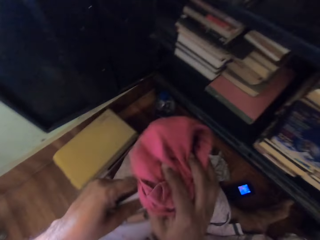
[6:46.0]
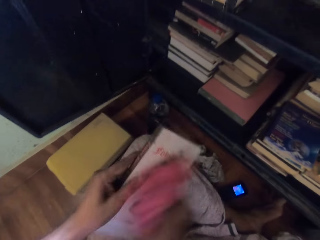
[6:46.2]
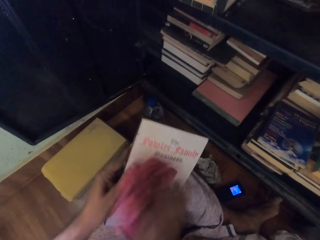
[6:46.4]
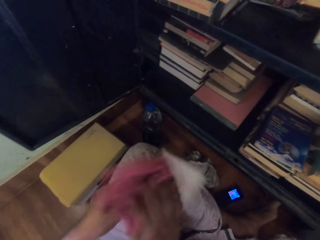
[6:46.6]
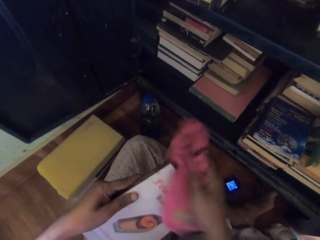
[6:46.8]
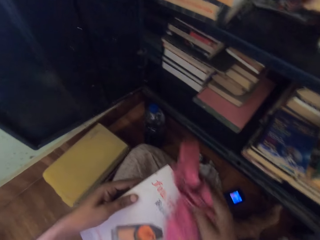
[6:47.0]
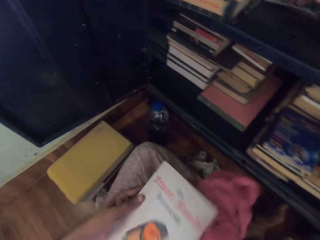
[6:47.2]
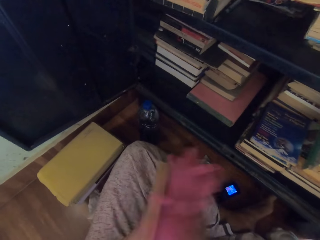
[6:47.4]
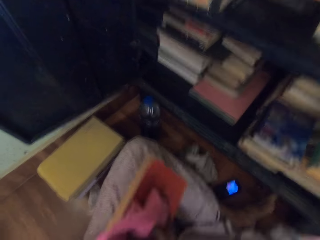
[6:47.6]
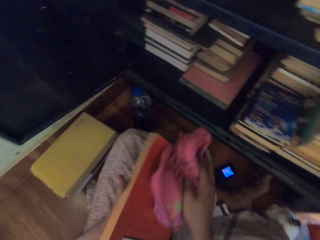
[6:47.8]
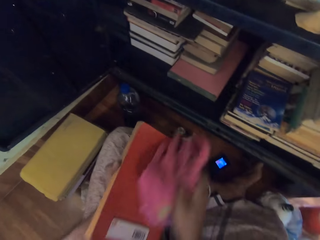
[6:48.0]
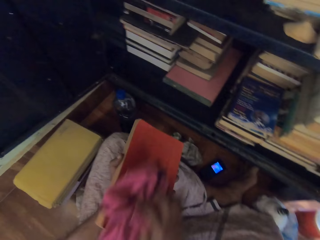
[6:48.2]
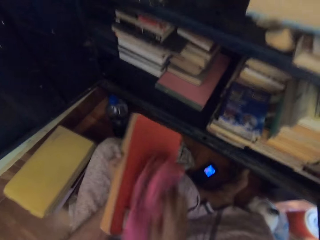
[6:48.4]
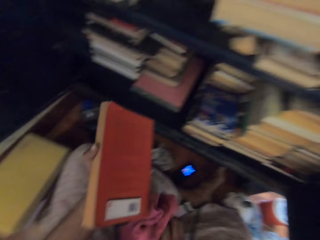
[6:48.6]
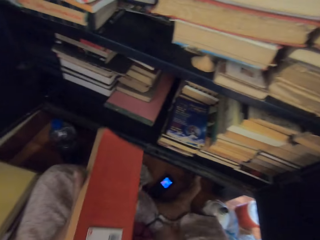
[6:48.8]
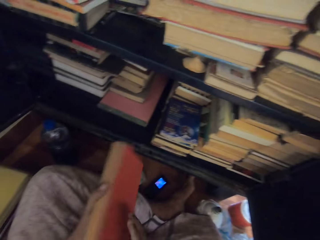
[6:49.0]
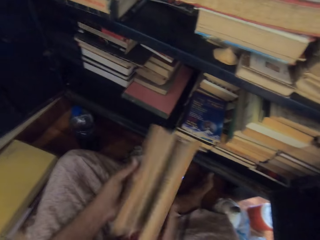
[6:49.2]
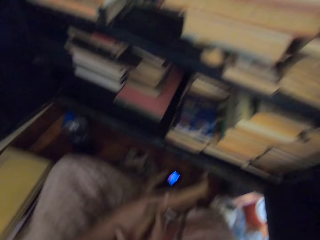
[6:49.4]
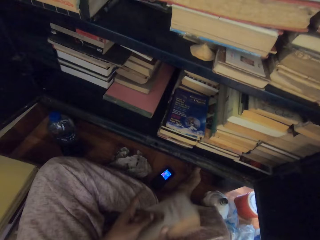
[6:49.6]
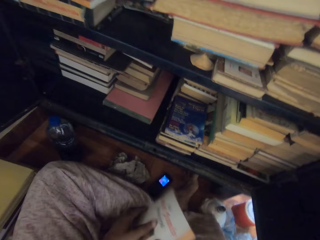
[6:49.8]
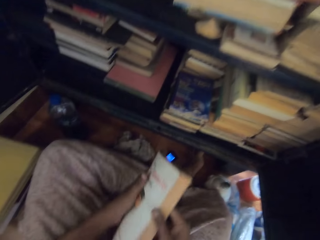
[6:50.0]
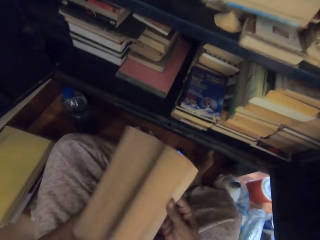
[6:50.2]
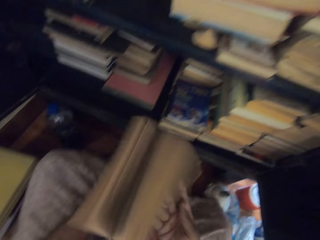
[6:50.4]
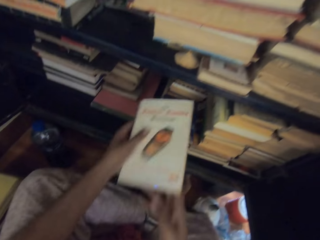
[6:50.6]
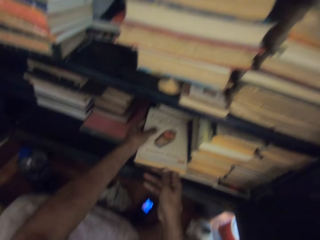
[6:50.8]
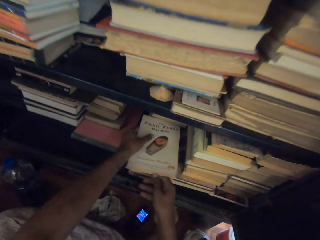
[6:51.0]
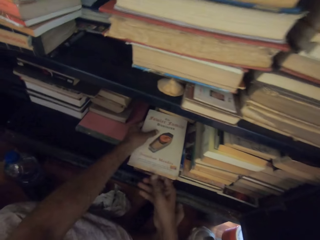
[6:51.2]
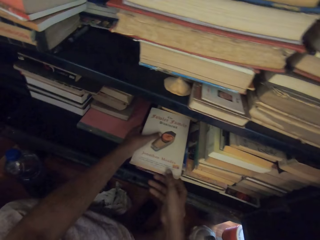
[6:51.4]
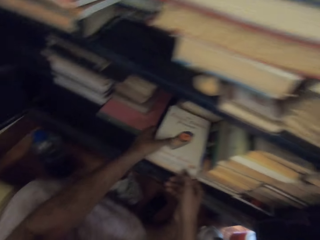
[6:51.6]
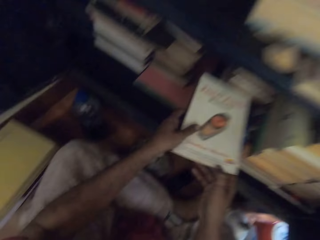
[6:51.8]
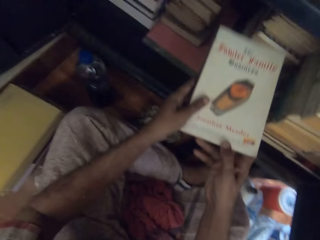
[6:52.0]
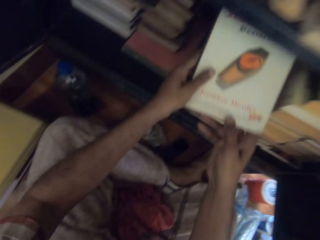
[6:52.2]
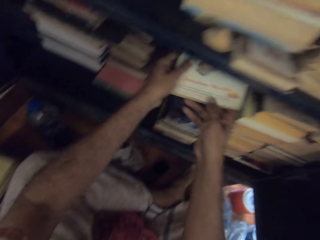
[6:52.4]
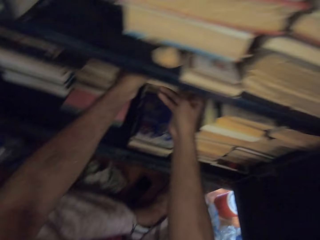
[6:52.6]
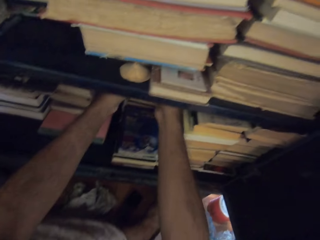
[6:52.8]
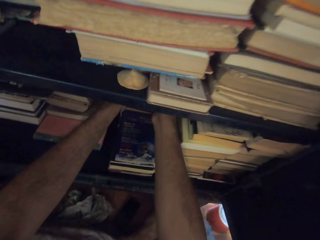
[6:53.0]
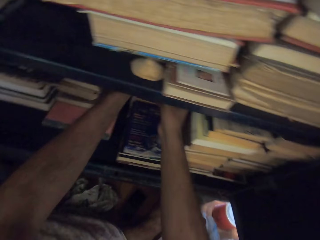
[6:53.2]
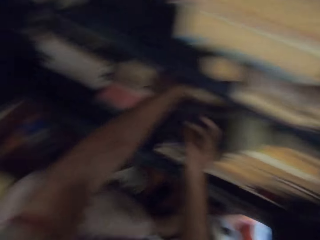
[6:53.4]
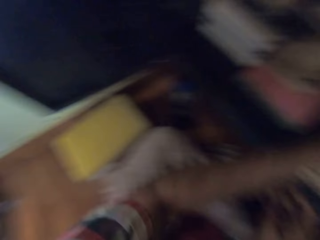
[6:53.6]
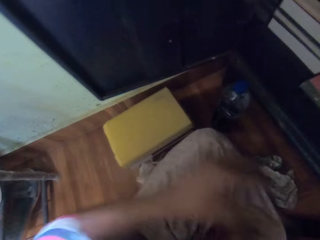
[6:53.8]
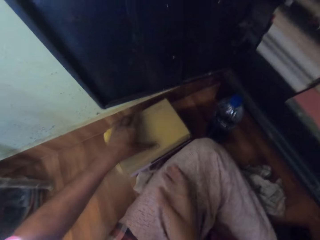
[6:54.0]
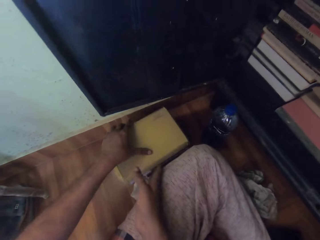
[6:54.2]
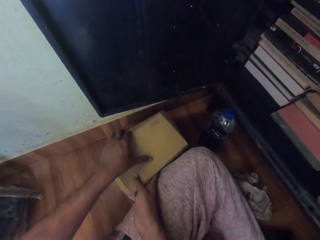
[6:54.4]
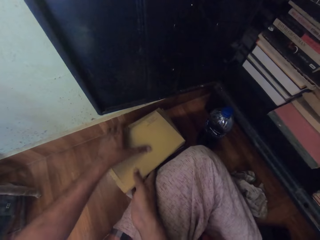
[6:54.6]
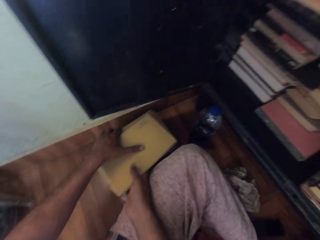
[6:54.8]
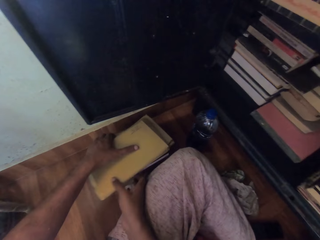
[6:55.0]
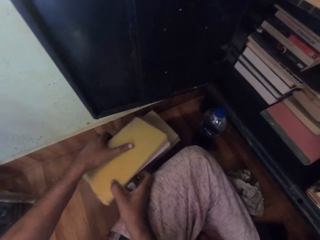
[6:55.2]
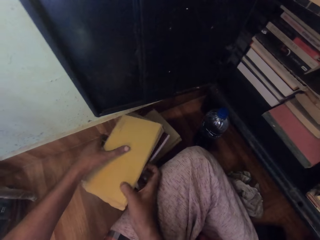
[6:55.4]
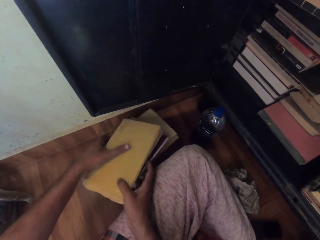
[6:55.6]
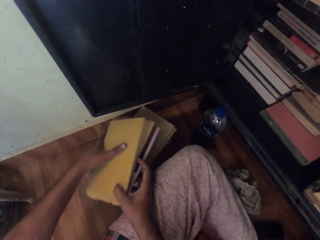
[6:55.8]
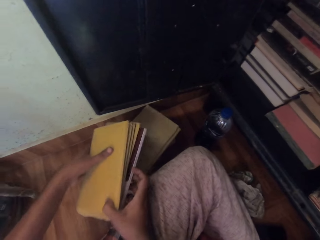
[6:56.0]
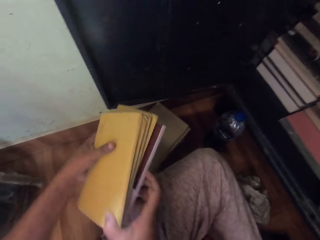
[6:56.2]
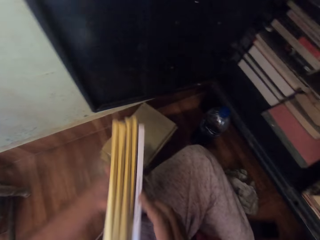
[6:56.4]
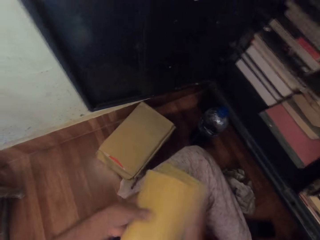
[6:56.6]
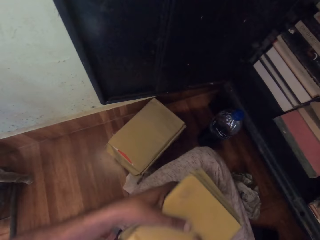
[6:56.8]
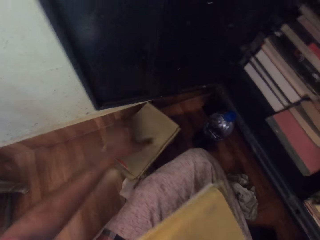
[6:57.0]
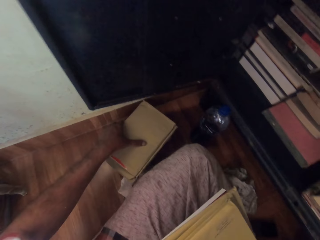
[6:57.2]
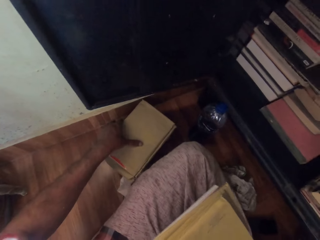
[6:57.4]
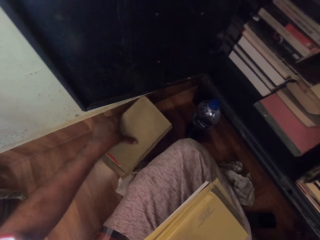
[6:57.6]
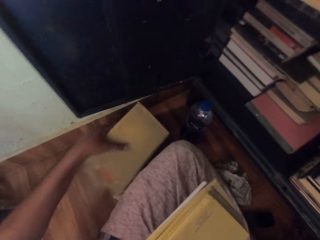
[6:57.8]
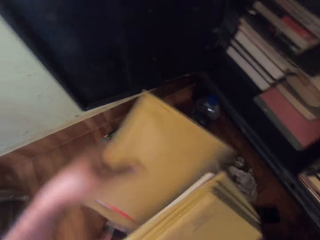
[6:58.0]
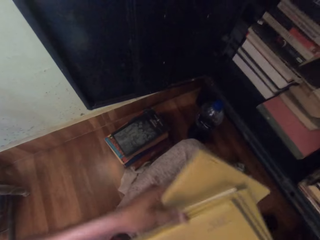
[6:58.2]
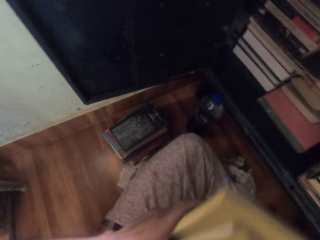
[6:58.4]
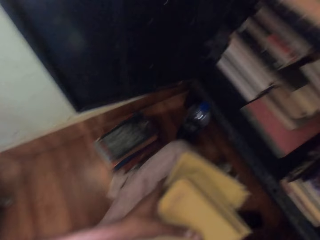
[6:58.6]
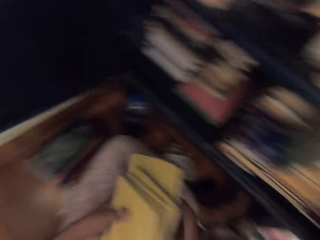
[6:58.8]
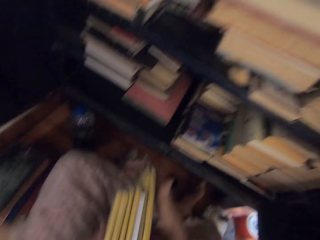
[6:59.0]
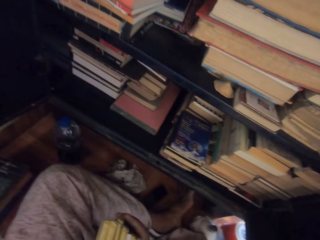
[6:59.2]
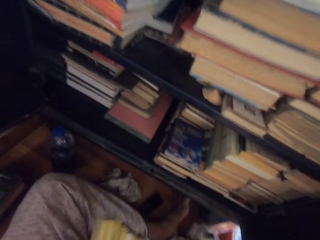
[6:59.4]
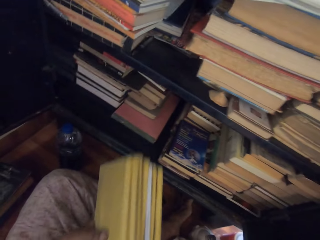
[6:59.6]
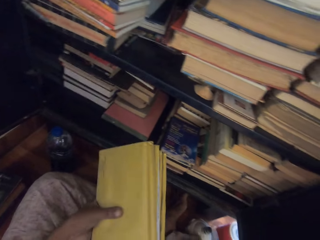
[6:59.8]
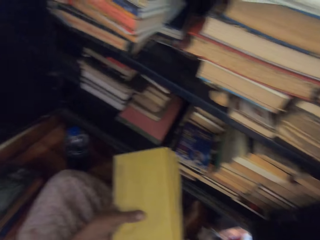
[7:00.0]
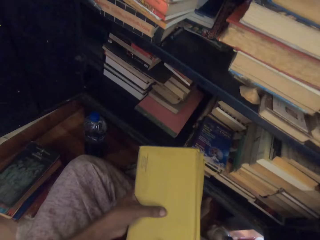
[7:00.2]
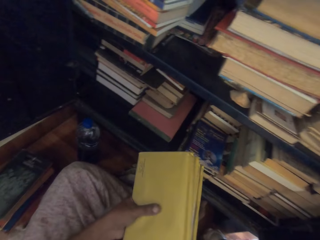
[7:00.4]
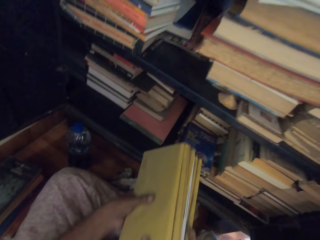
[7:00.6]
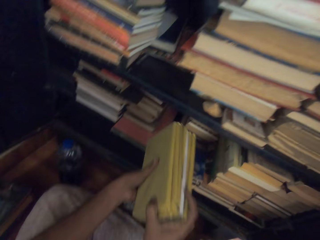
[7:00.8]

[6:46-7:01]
The camera wearer cleans the book with the rag in his right hand. He drops the rag on his lap with his right hand. He catches the book with both hands. He flips the pages of the book with his hands. He places the book in the bottom of the bookshelf with his left hand. He picks up books from the pile on the floor with his hands. He holds the books with his right hand. He picks up books from the pile on the floor with his left hand. He passes the books to his right hand. He holds the books with both hands. He adjusts the book with his right hand.

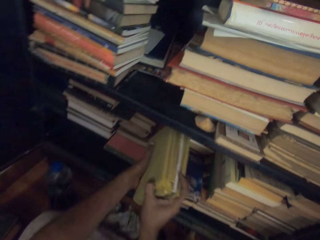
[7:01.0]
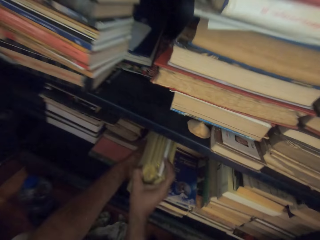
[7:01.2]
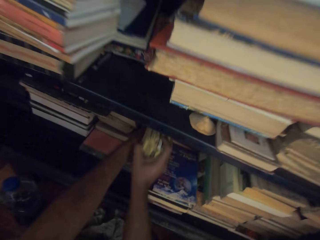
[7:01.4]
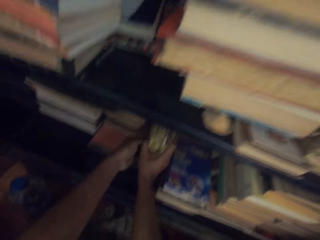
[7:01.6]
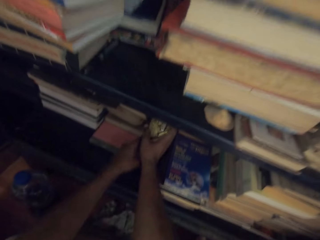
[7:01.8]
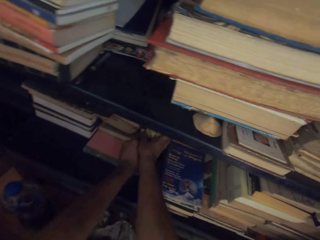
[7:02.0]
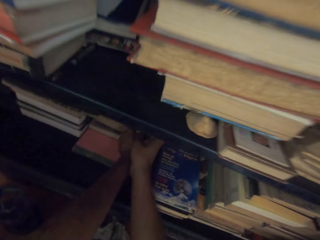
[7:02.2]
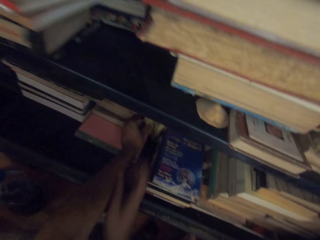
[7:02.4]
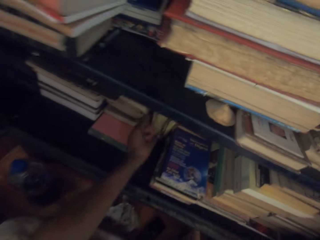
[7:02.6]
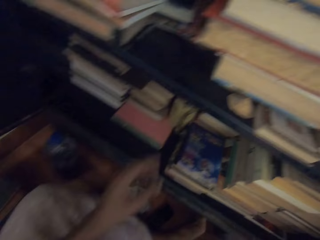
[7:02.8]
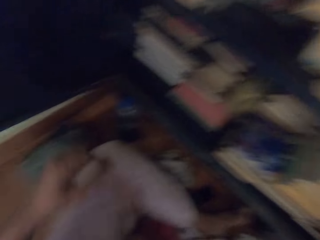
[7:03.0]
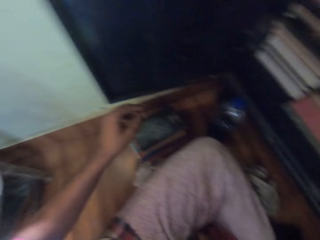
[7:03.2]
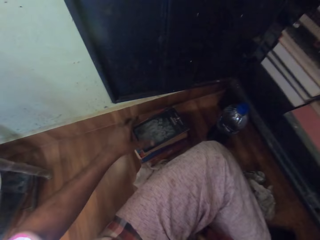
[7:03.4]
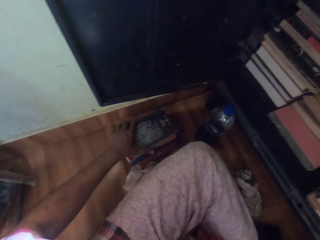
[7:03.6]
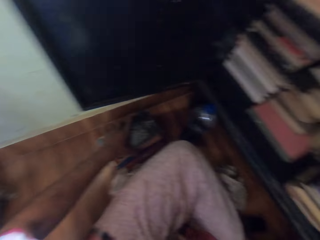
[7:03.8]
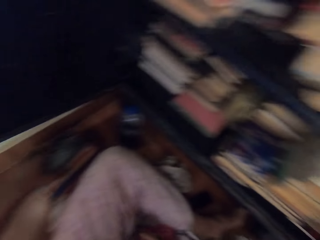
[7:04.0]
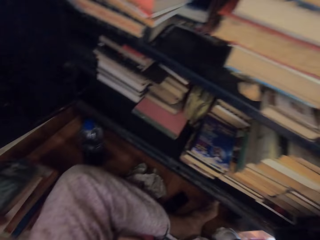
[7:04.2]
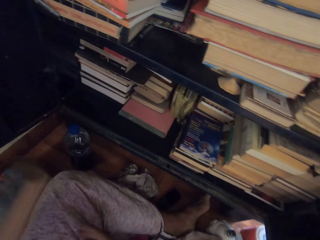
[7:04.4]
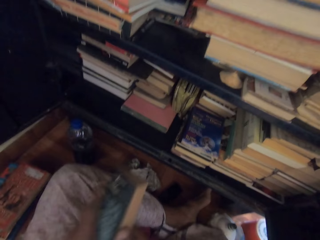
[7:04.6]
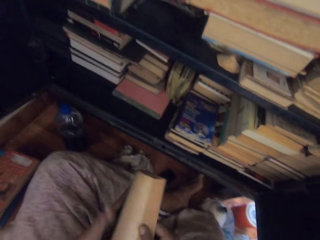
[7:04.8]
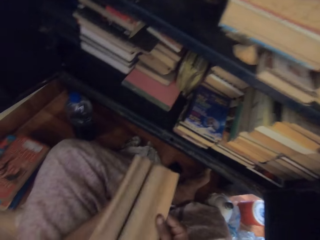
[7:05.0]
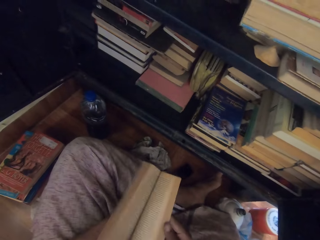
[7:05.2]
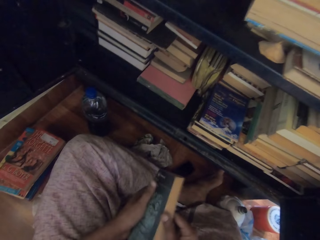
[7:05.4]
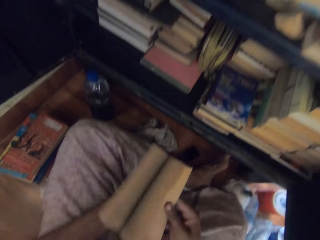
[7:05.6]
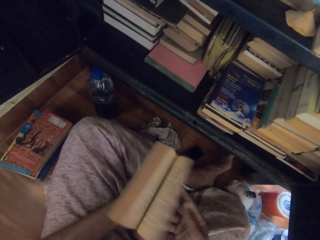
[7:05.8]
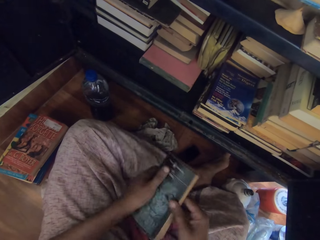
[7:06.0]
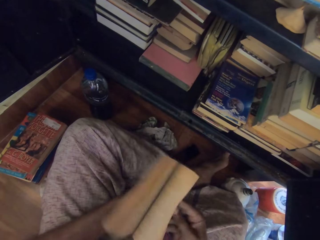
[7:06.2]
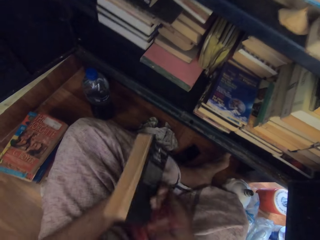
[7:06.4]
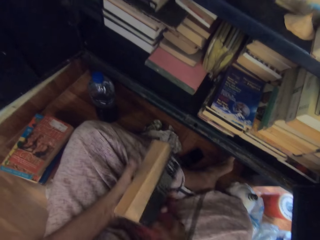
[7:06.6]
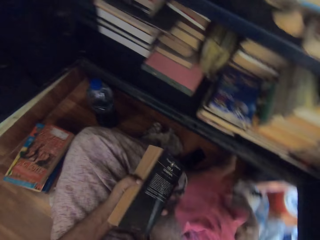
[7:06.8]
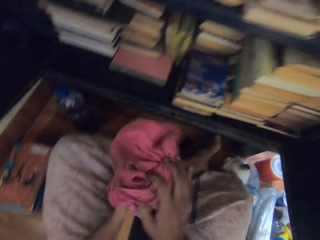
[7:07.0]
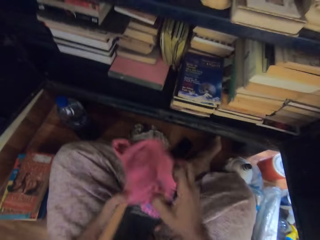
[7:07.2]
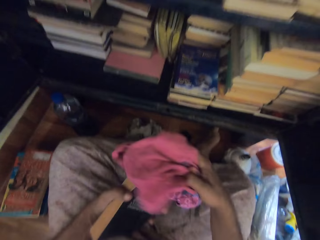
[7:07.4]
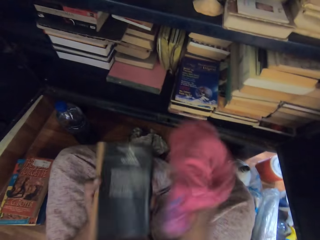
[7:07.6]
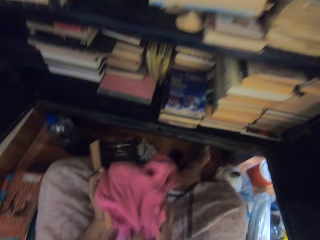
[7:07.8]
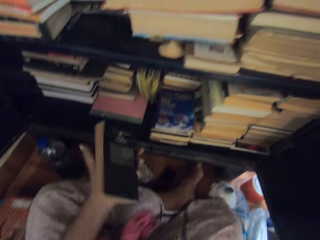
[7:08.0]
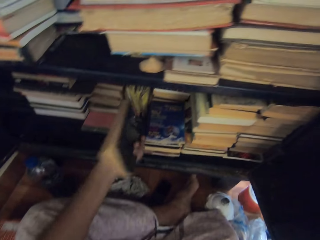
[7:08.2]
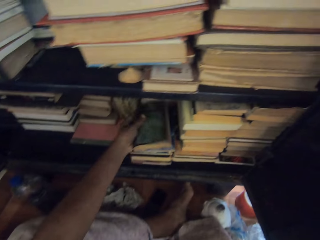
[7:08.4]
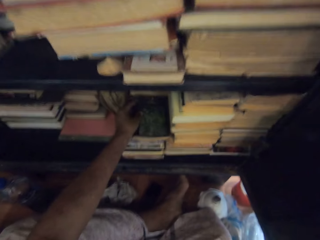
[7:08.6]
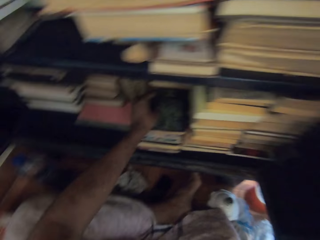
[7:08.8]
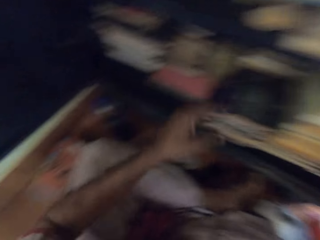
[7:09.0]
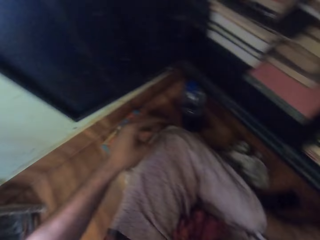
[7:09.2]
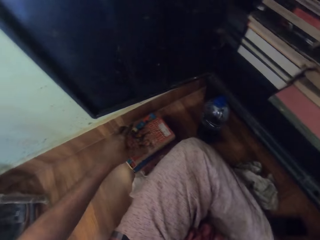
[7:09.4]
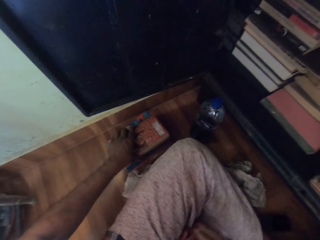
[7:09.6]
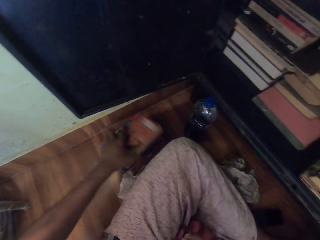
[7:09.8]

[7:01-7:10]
The camera wearer places the books in the bottom of the bookshelf with both hands. He picks a book from the pile on the floor with his left hand. He flips the pages of the book with both hands. He picks the rag from his lap with his right hand. He cleans the book with the rag in his right hand. He places the book in the bottom of the bookshelf with his left hand. He picks a book from the pile on the floor with his left hand.
